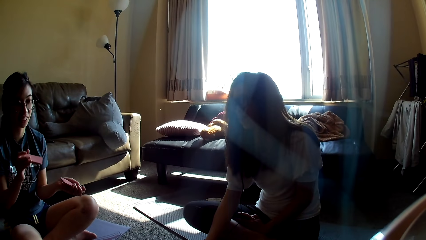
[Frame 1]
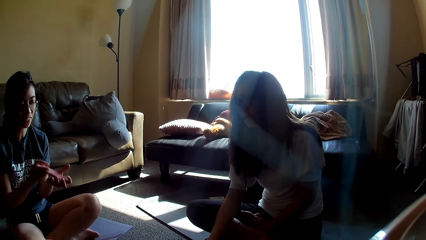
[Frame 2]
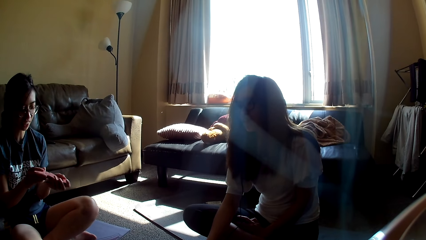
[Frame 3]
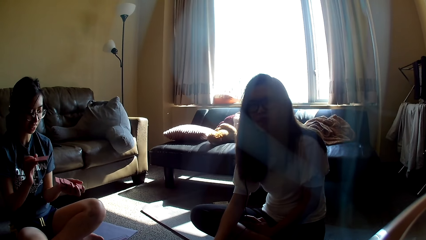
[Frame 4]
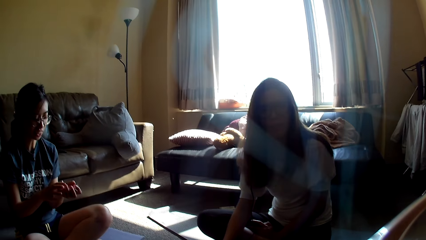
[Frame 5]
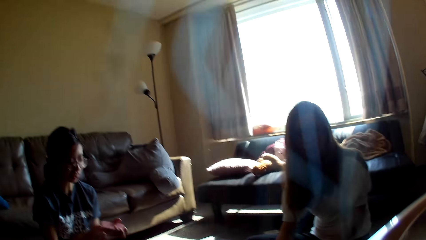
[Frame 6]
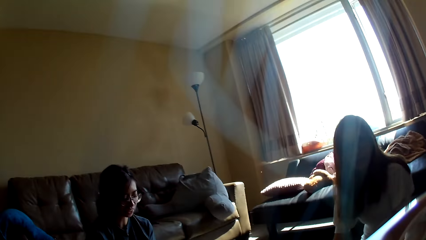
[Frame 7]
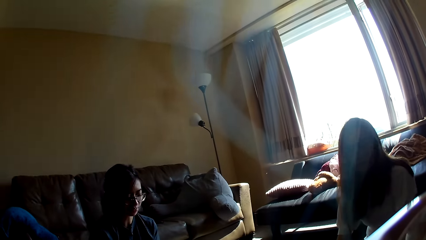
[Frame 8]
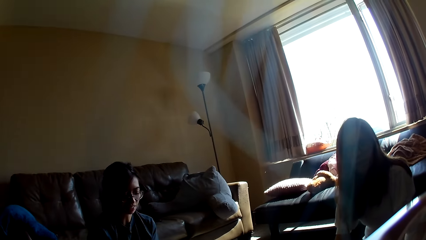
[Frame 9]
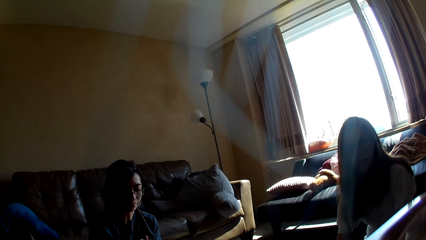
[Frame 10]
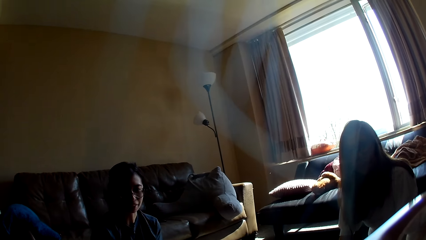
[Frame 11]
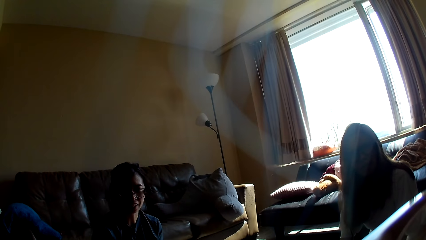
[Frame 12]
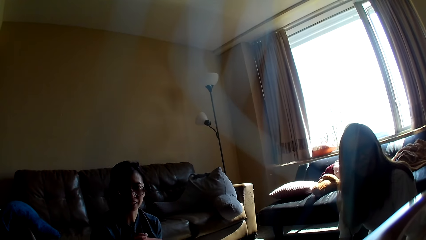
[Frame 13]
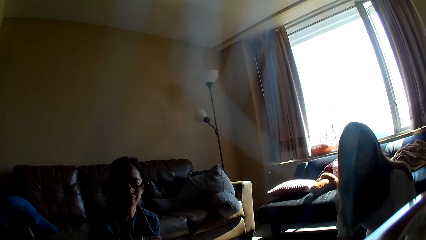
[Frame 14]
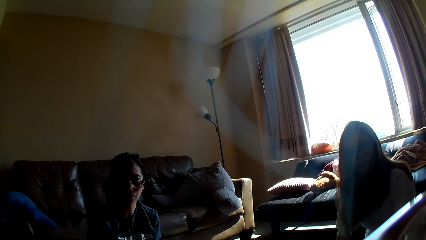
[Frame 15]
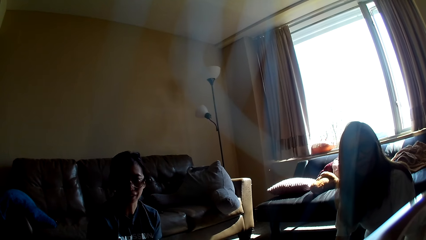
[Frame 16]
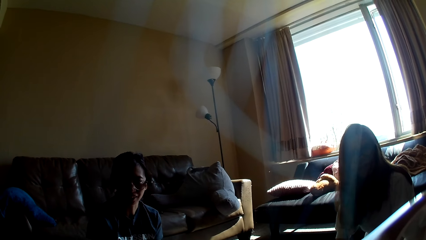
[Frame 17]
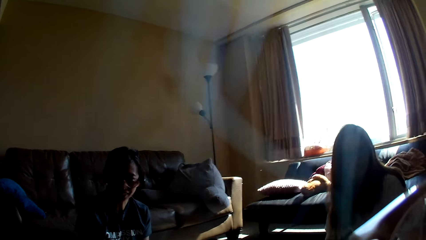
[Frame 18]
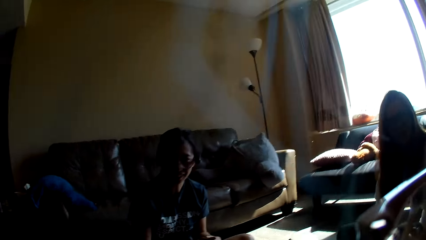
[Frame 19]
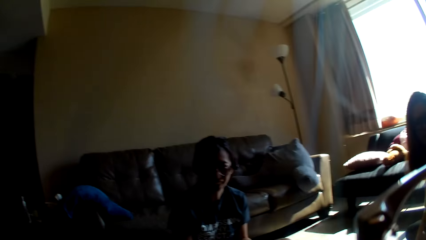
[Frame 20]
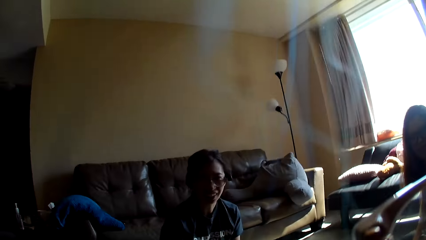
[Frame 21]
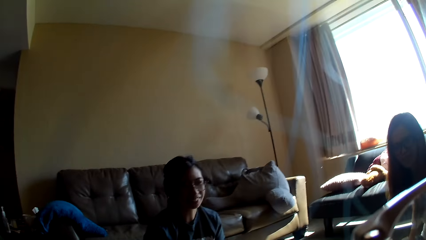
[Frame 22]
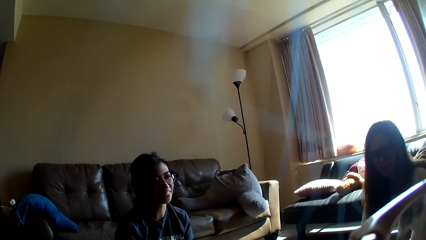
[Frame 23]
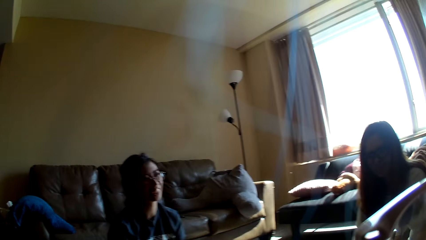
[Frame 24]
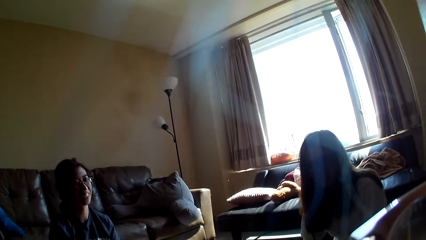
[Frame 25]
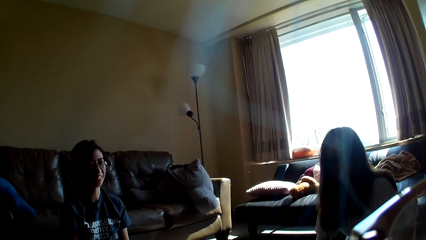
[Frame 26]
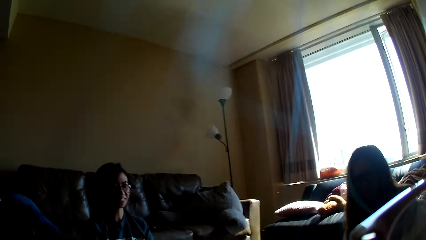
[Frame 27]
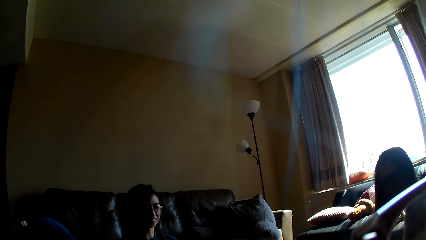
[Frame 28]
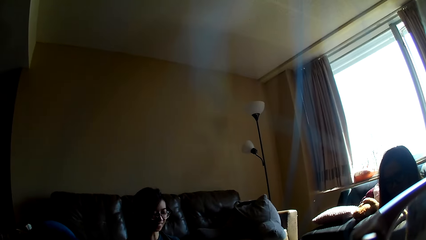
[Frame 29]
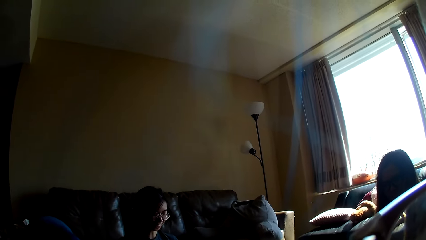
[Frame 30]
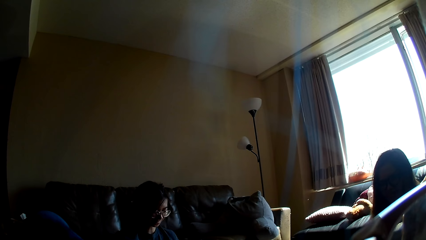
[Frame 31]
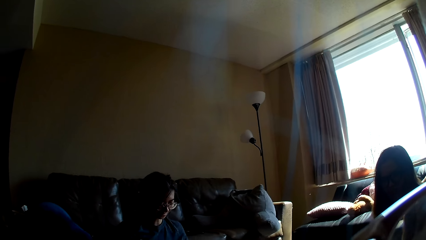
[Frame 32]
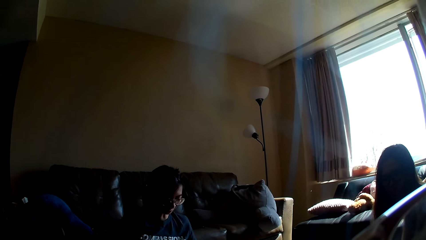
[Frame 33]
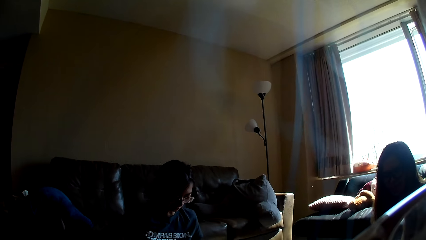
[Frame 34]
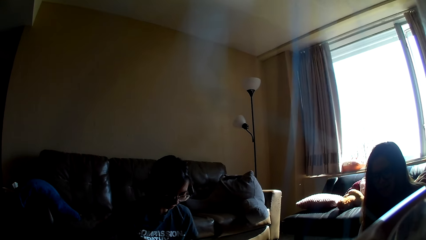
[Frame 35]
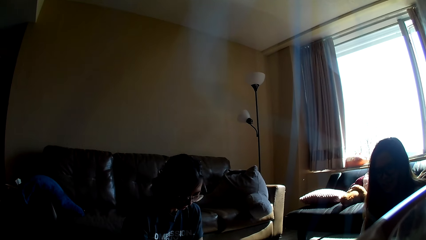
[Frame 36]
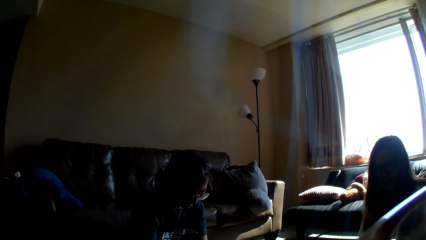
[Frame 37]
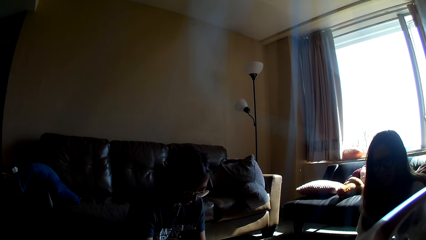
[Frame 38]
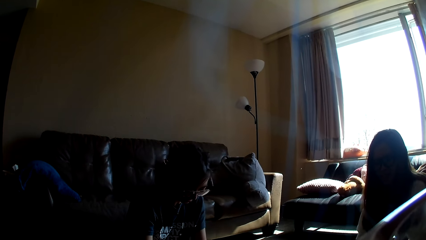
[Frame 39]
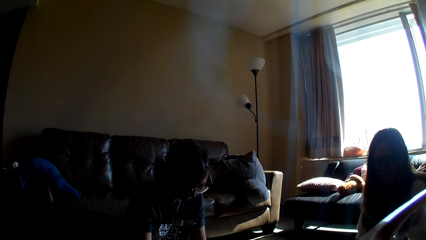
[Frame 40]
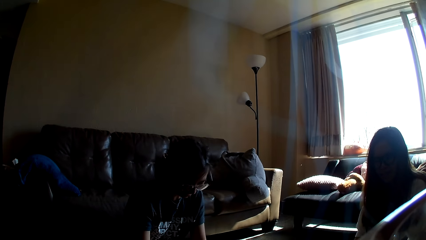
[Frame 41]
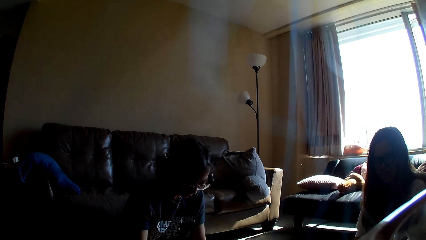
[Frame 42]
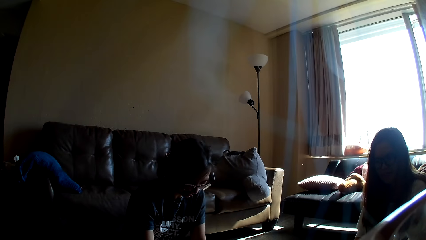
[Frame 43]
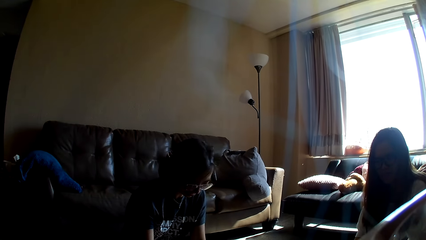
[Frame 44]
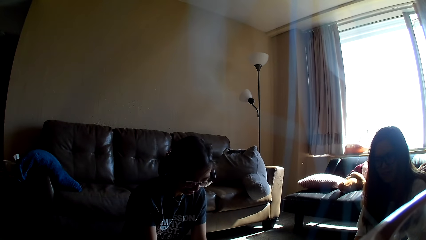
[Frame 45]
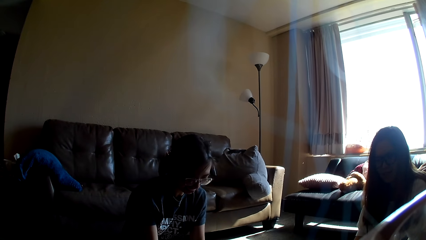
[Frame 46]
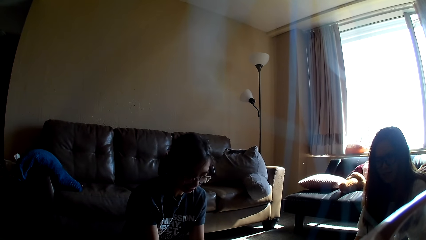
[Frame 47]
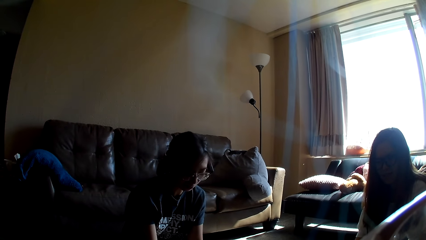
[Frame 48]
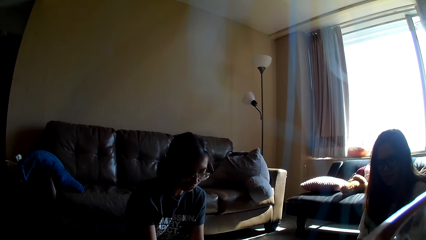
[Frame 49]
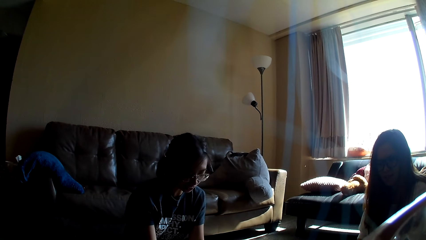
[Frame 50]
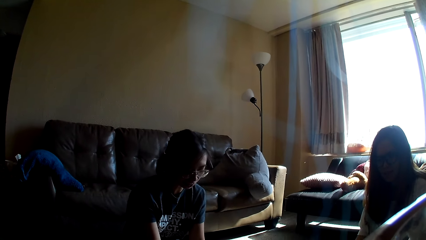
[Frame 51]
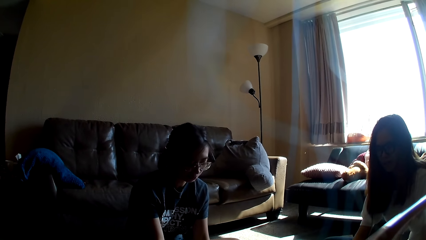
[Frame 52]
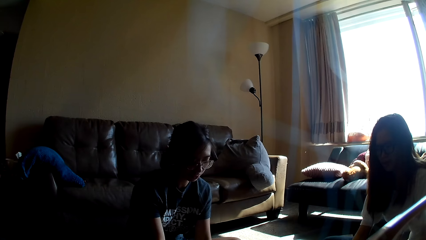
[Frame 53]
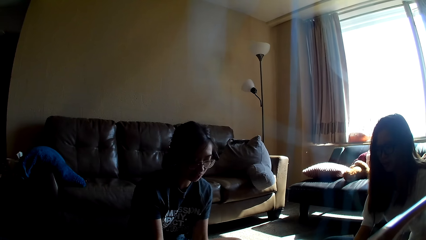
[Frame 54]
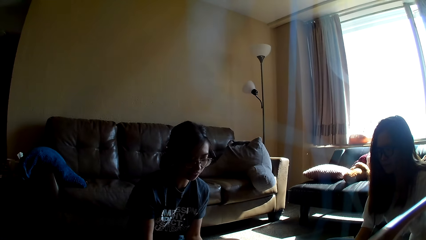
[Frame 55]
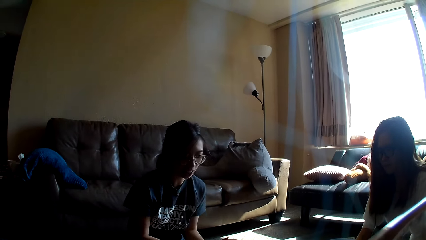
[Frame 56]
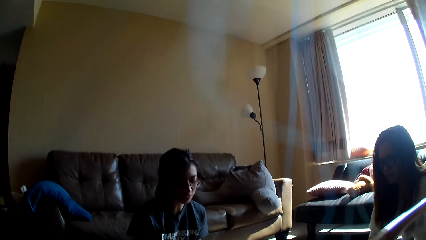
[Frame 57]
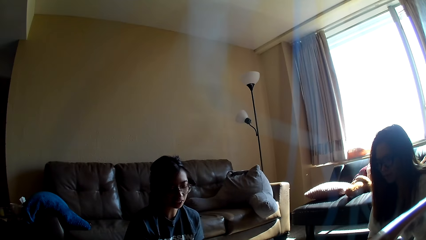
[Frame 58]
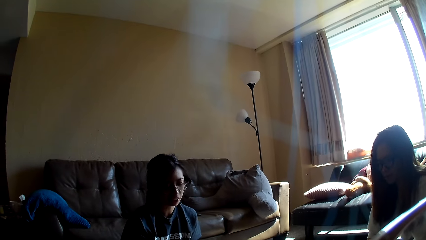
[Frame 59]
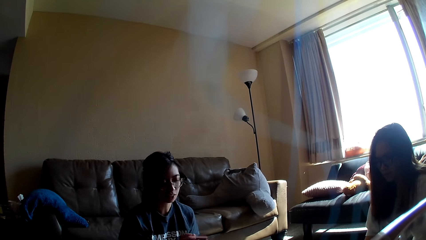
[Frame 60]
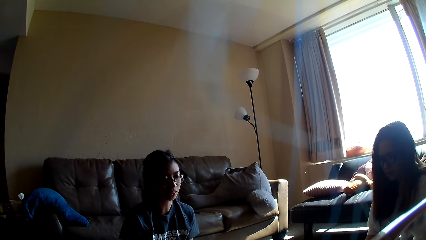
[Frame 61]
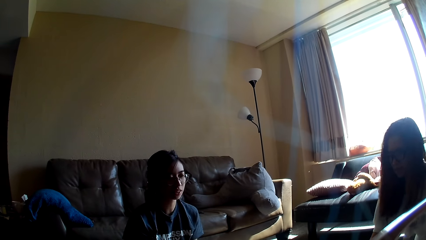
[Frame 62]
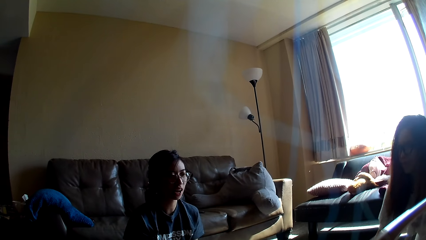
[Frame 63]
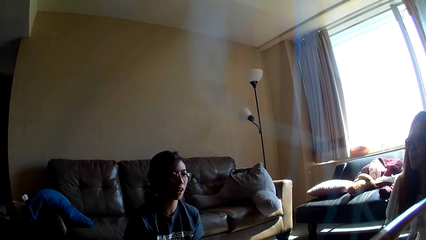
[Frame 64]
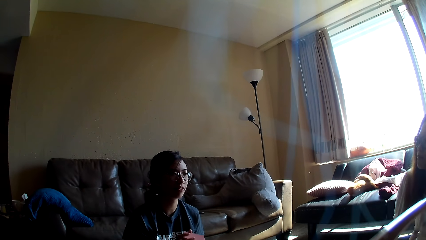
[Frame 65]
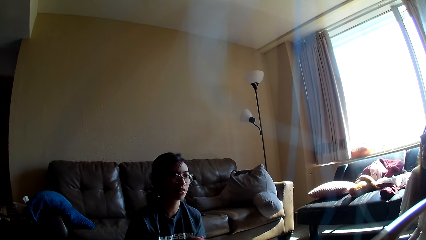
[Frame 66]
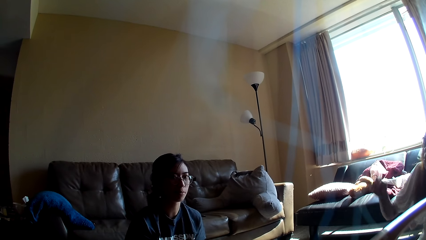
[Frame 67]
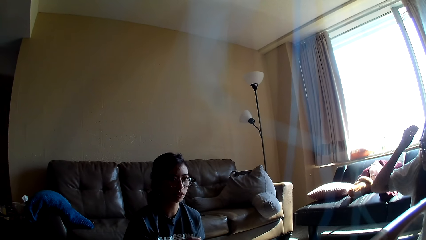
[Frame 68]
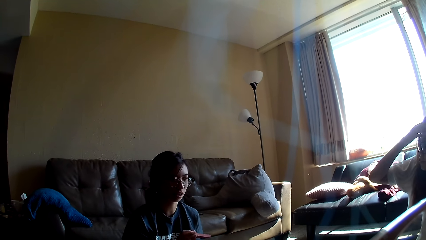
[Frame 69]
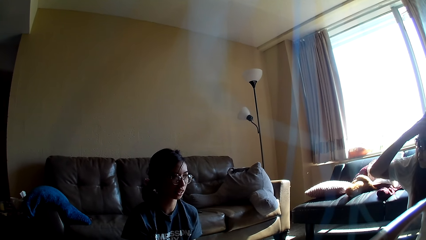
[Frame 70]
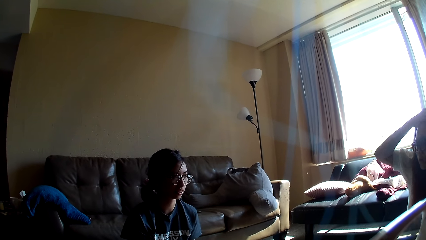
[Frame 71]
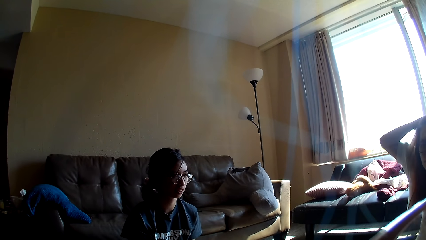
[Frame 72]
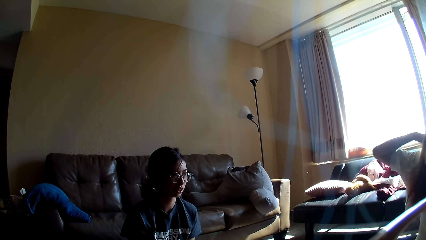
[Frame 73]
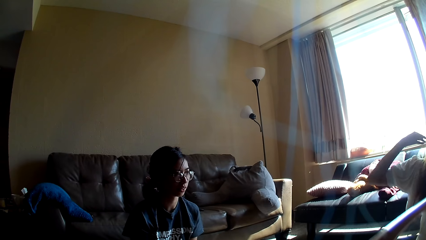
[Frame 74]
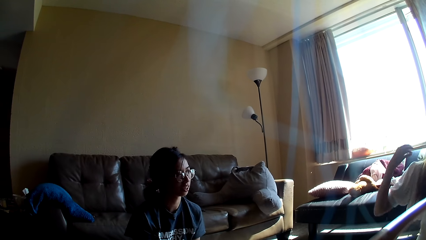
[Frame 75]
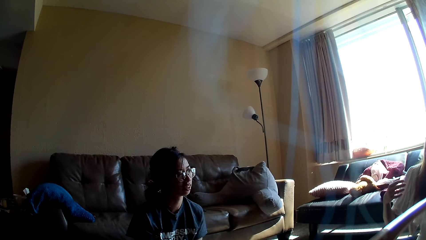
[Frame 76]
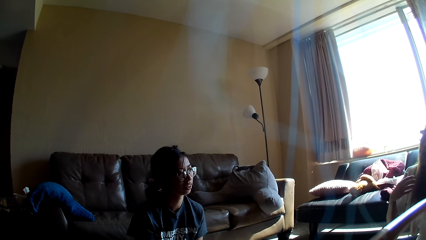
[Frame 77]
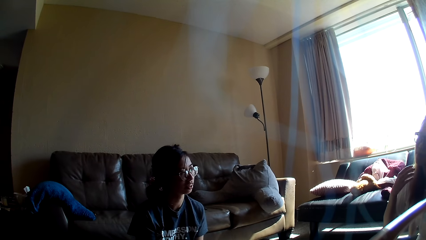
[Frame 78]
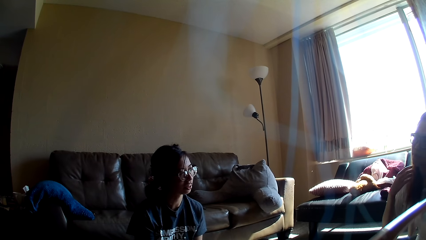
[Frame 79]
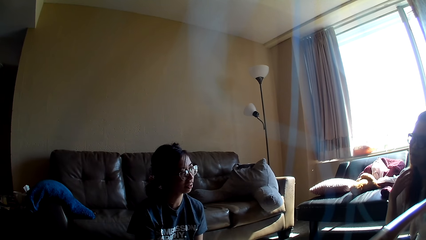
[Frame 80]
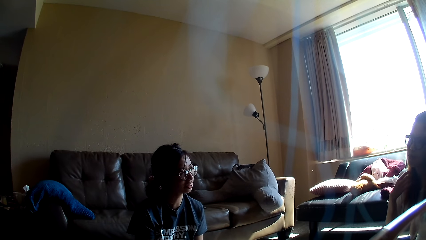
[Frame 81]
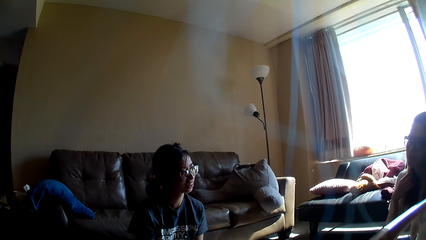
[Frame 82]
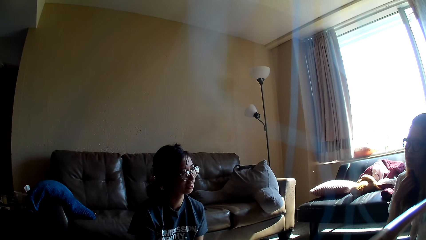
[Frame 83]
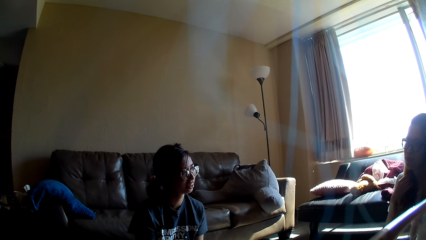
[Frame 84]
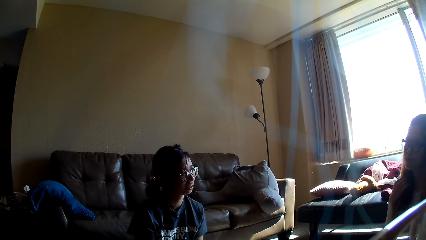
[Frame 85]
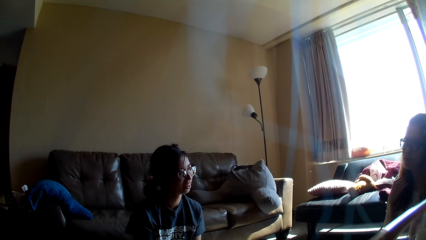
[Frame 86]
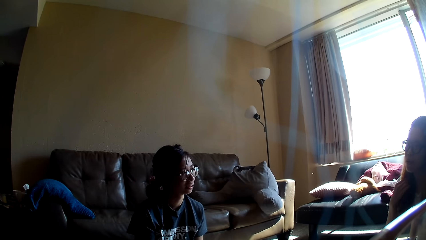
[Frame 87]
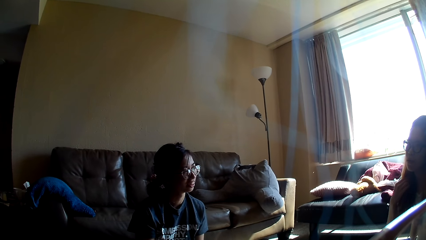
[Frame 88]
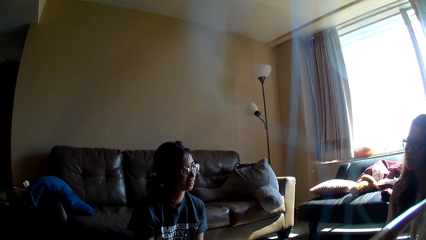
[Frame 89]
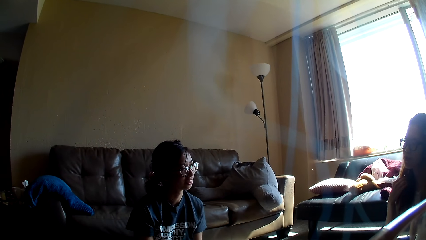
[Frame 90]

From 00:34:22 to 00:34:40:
A lady touches her hair. She pushes the hair. She holds her hair.
